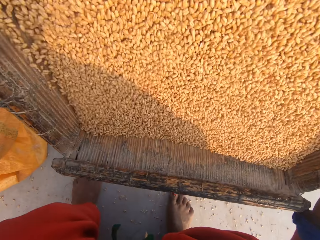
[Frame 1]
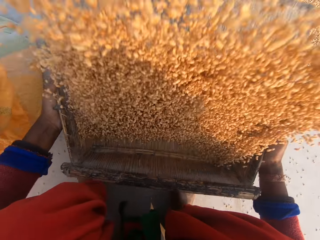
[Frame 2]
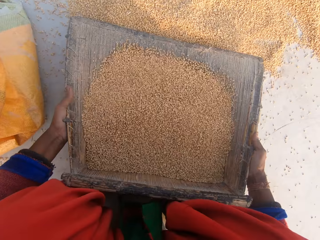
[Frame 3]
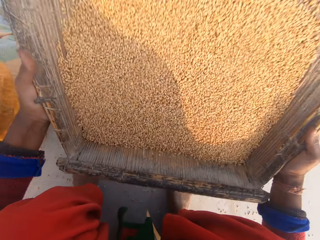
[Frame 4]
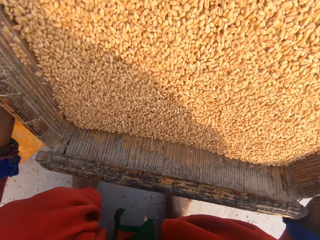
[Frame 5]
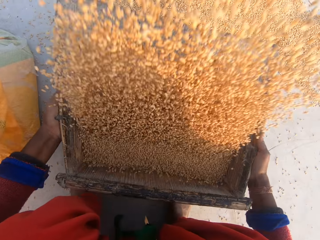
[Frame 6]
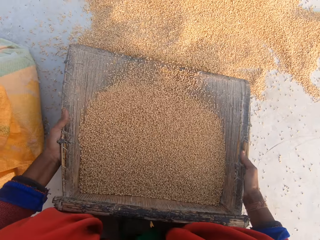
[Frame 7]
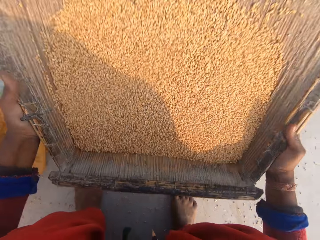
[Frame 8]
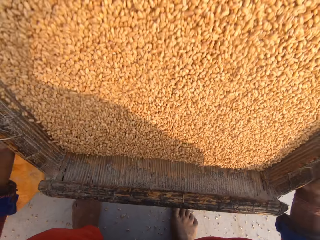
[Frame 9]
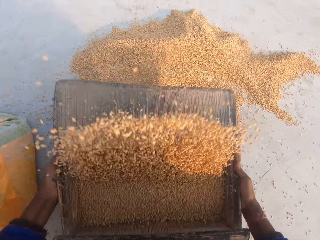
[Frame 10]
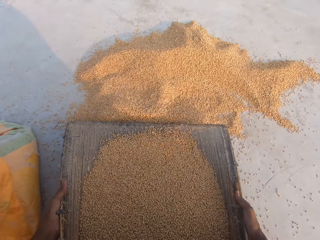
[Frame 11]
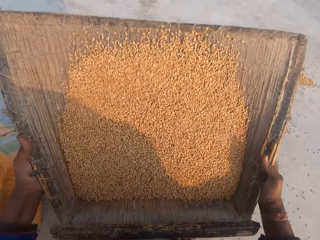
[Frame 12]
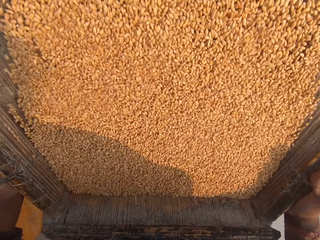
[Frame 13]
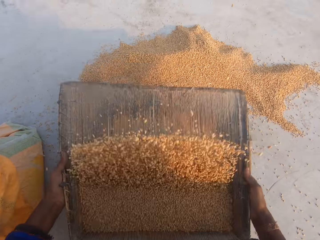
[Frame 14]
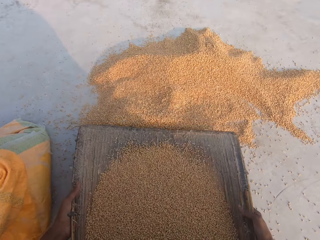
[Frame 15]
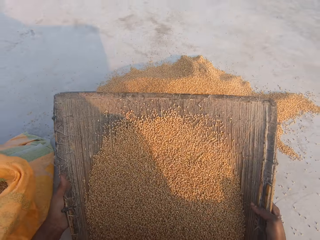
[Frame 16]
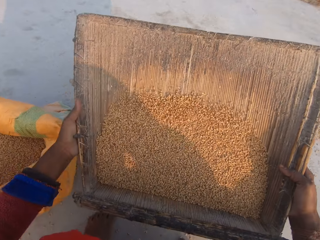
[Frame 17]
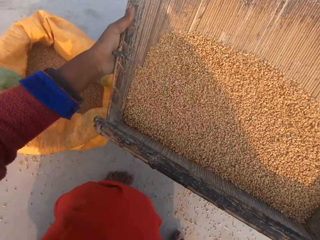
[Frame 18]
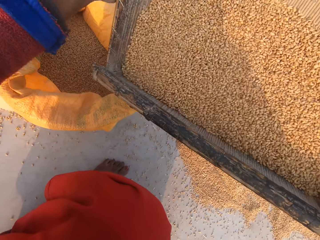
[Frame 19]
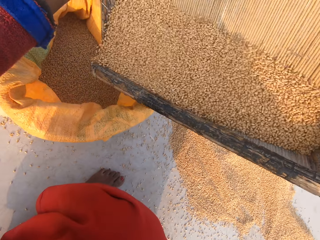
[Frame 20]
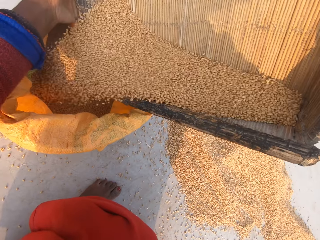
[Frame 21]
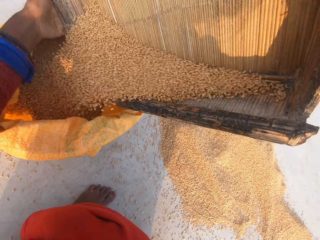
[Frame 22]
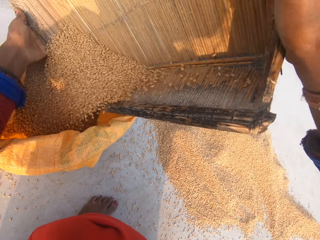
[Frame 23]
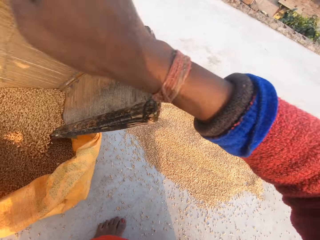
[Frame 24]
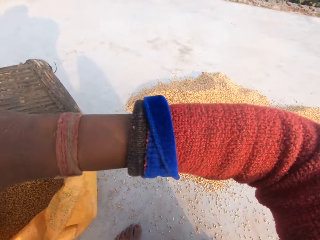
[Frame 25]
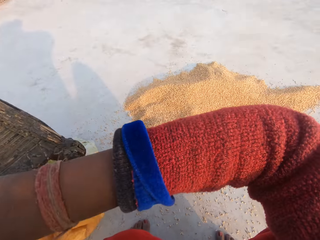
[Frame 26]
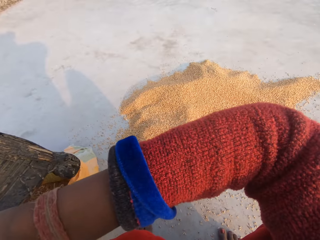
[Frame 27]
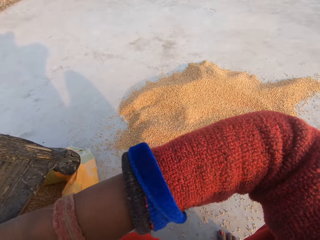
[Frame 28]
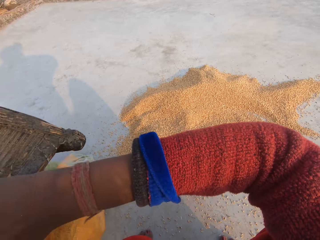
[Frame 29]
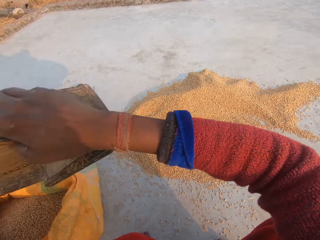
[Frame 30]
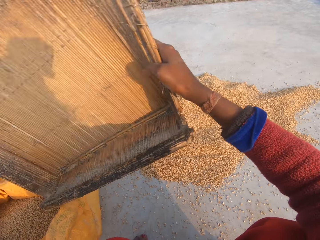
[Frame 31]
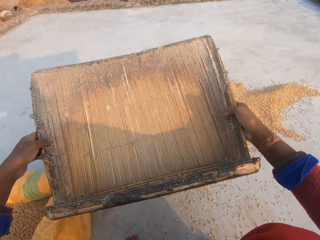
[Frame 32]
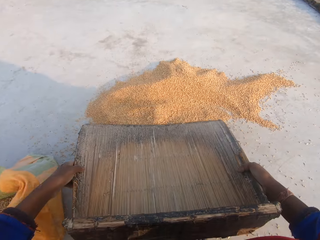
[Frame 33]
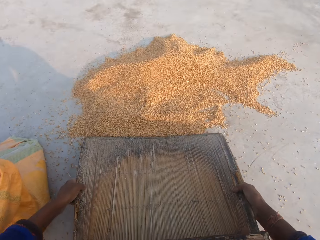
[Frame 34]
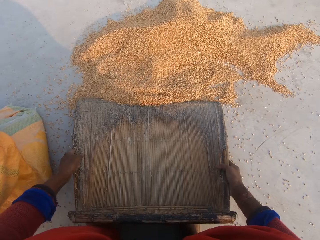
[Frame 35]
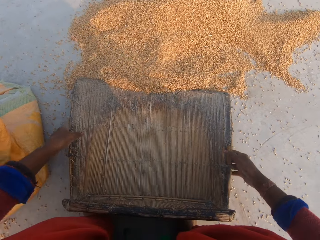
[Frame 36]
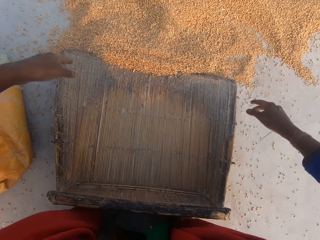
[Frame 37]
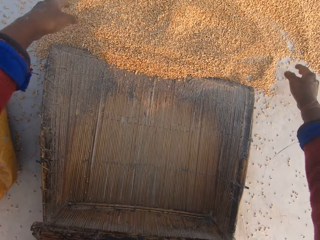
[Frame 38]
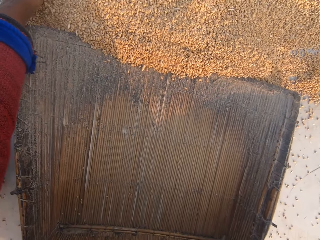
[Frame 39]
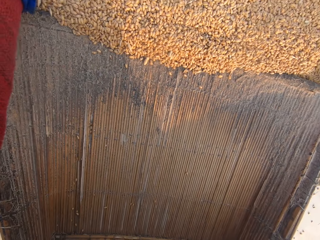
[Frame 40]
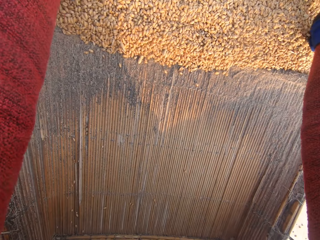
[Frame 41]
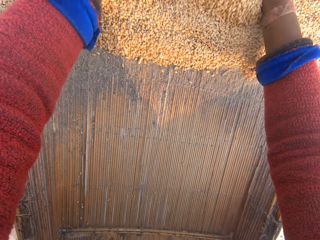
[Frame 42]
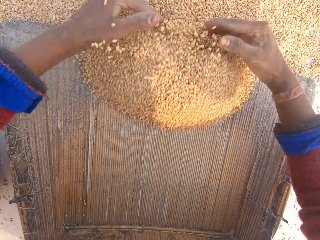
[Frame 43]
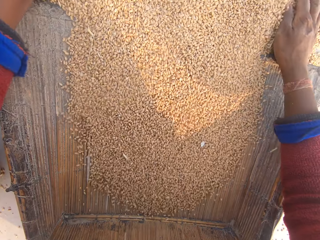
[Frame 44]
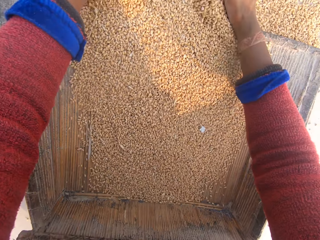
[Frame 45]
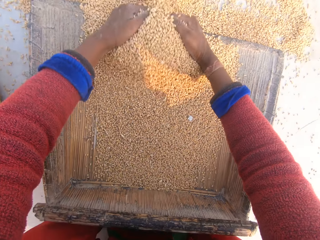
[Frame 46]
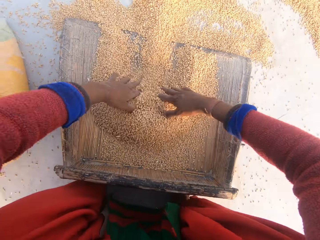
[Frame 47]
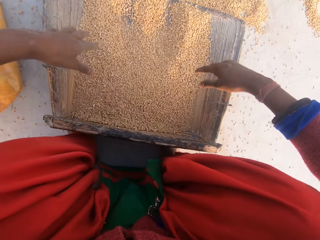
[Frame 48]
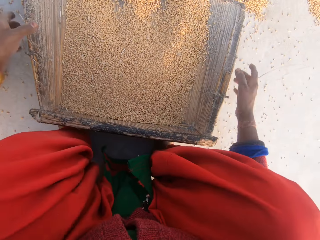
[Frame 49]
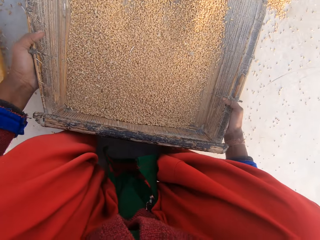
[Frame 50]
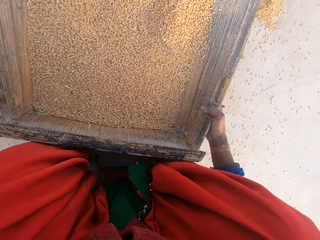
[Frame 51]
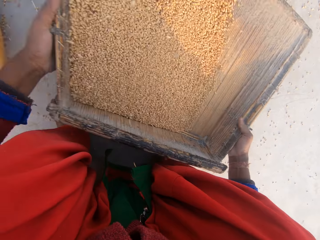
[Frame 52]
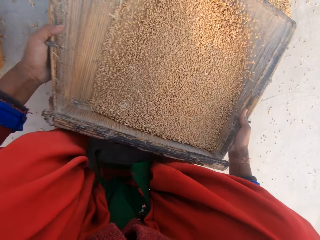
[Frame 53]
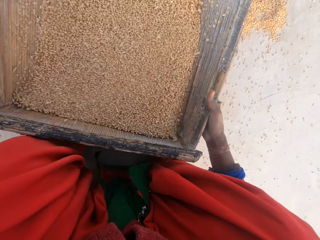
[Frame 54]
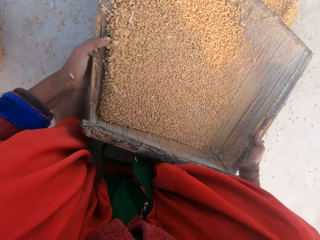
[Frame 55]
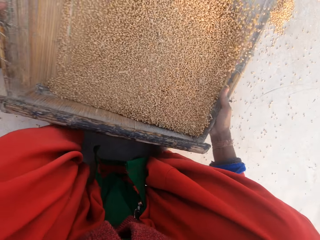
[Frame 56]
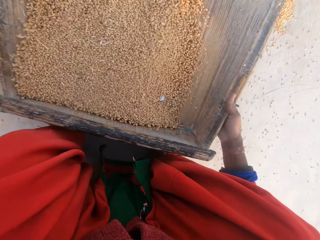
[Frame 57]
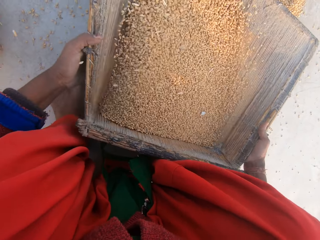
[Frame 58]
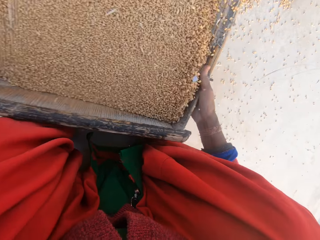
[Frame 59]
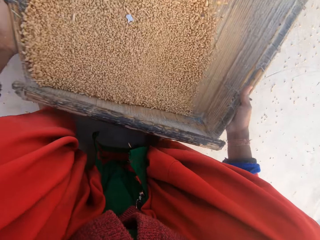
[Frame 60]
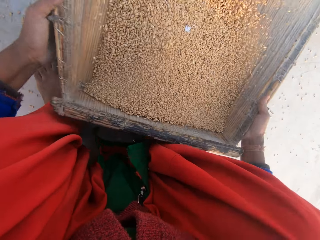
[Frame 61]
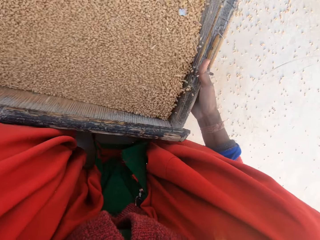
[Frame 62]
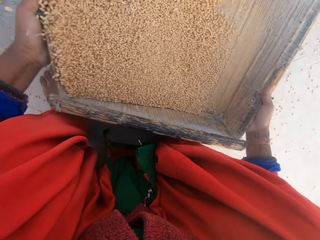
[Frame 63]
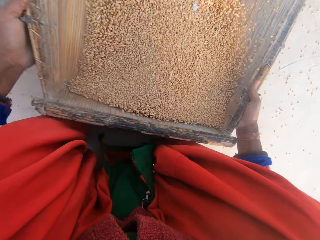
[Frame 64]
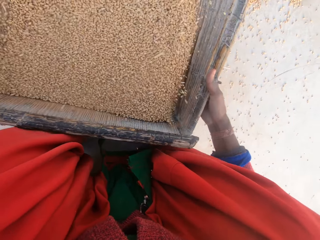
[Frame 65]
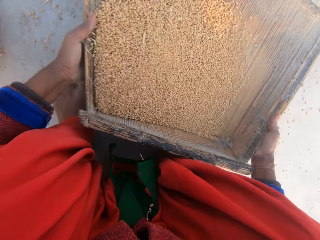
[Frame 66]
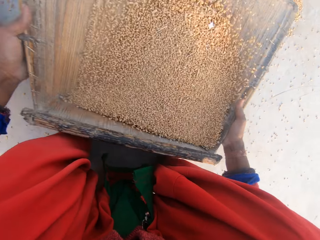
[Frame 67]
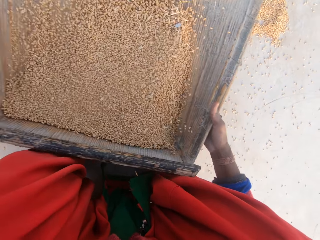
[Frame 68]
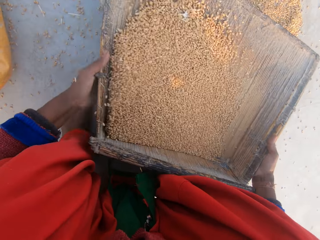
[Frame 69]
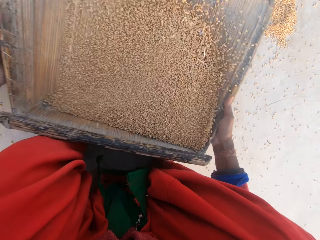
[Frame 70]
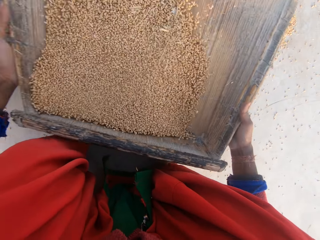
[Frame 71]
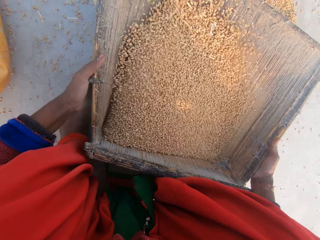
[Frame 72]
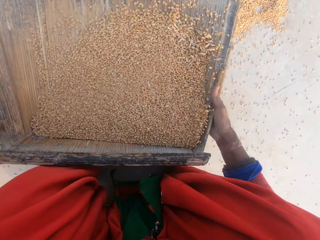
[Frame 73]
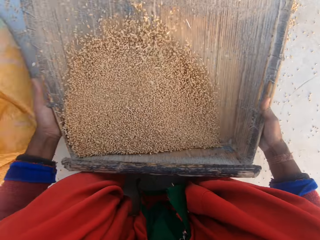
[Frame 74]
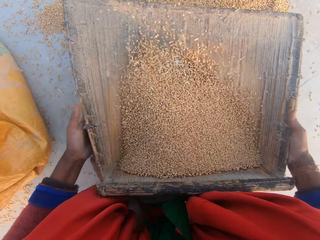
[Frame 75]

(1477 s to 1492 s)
The camera wearer pours the grain or wheat kernels in the sieve in the sack of grain. They place the sieve on the floor. They pack grain on the ground into the sieve. They pick up the sieve. They carry the sieve on the ground with both hands. They shake the grain in the sieve.

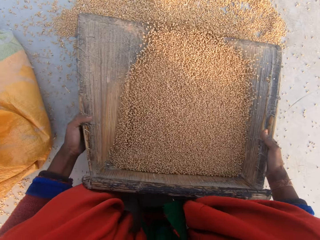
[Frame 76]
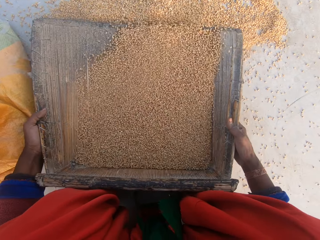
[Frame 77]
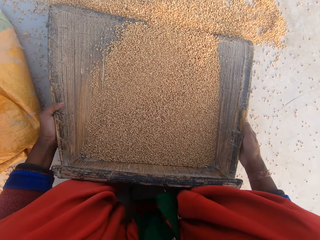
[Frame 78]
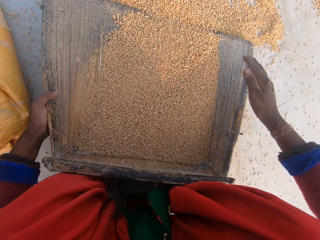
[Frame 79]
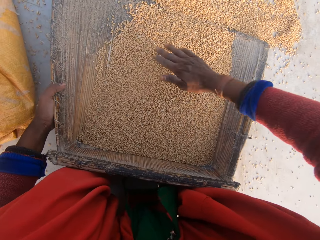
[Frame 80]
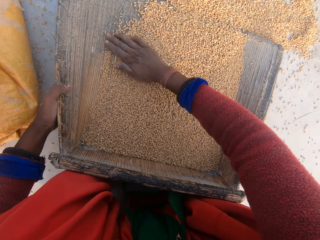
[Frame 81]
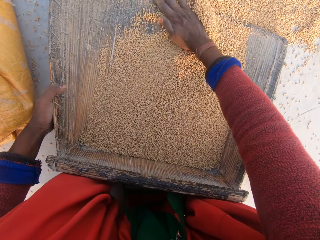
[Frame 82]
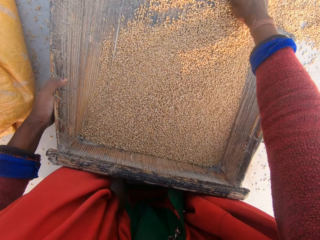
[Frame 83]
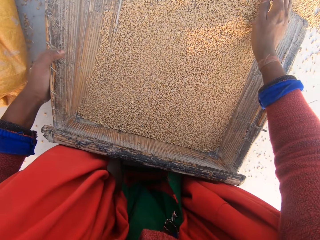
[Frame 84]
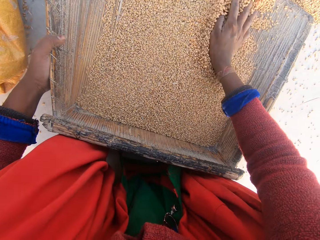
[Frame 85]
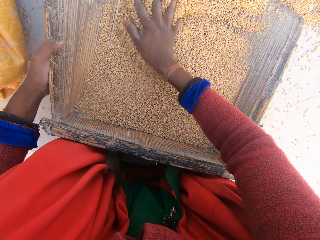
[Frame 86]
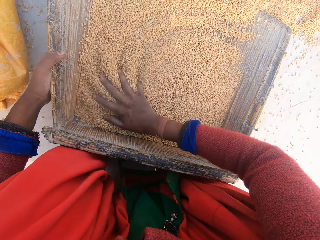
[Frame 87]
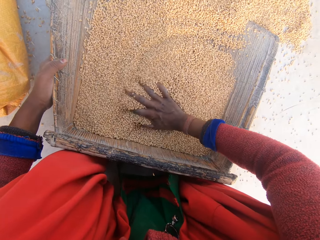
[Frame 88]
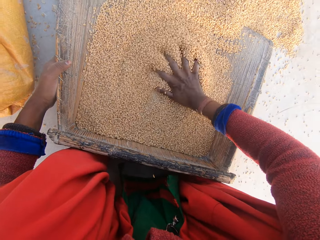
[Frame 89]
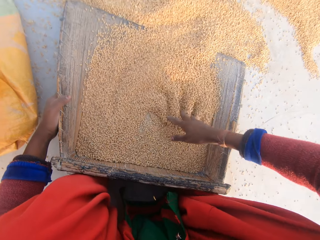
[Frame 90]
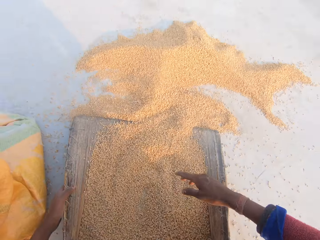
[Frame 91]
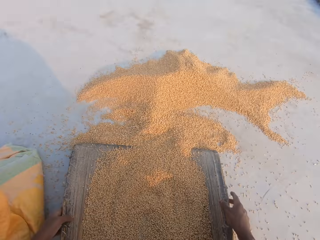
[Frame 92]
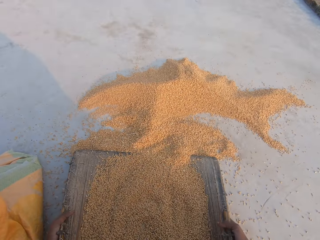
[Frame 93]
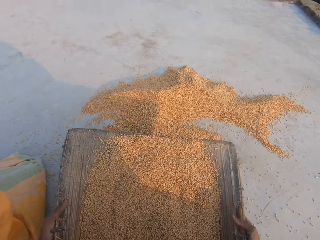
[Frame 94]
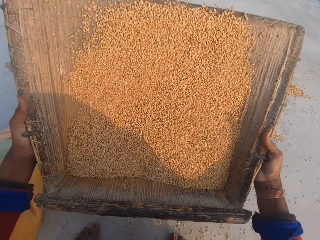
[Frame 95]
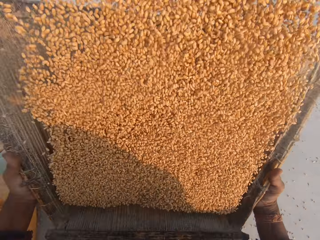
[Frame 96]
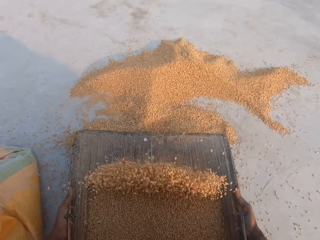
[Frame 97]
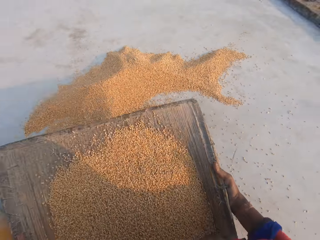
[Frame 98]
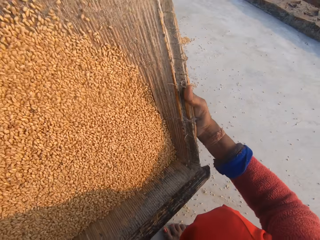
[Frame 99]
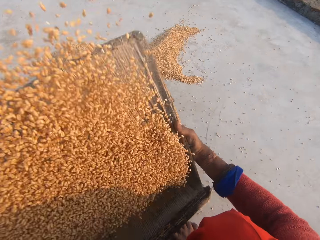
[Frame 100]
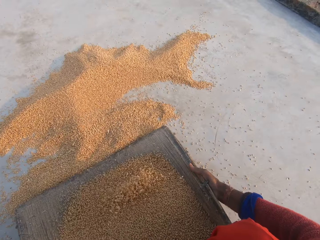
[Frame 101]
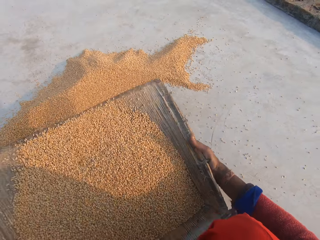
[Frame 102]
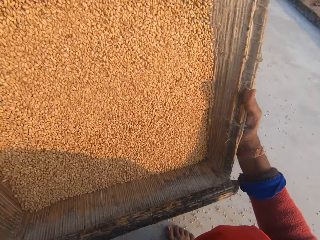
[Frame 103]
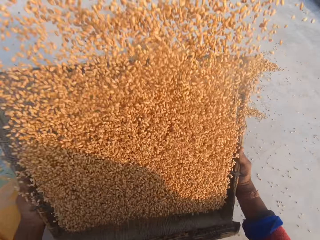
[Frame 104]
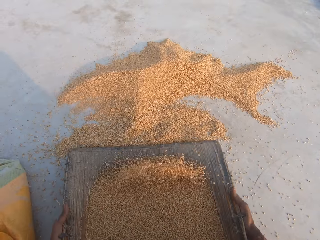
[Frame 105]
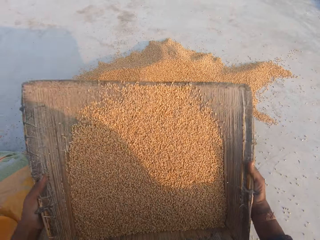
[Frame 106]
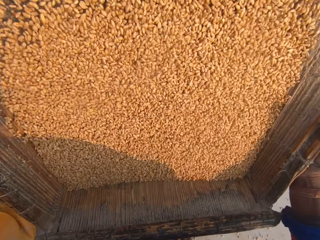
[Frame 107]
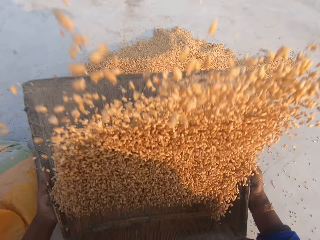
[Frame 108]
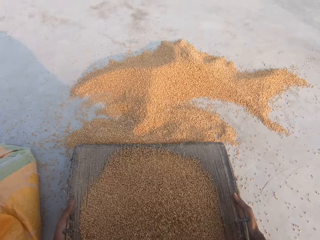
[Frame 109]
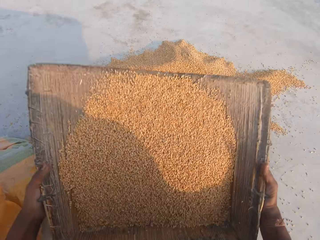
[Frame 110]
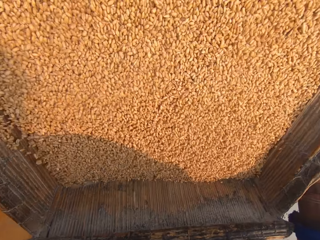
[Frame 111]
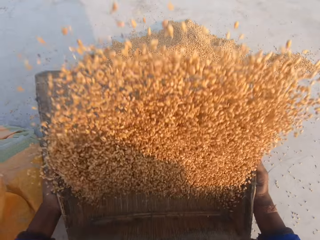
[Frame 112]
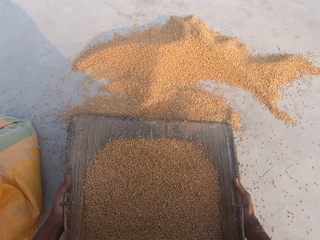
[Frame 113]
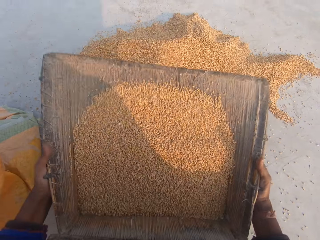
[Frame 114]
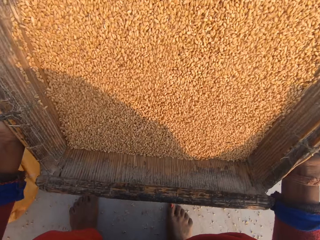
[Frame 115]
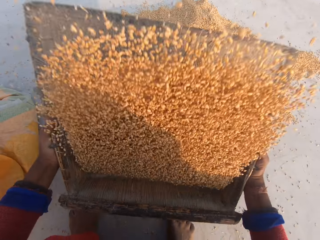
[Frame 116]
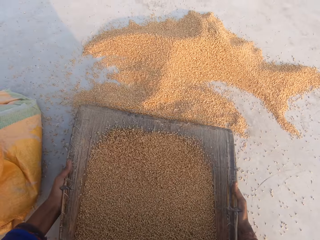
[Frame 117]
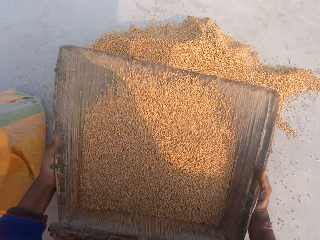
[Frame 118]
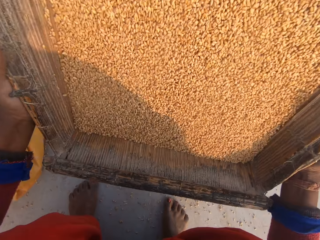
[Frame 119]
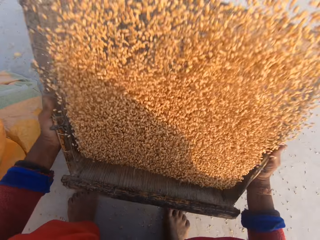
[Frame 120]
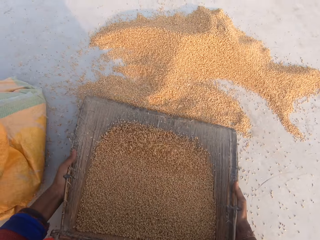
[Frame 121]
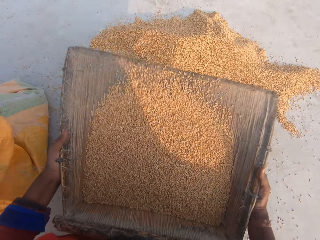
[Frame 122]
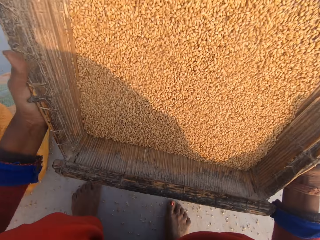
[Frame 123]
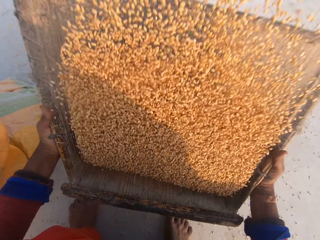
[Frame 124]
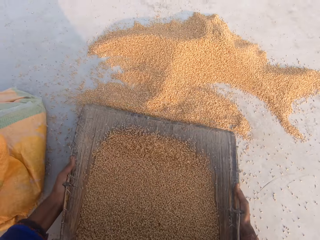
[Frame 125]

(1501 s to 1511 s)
The camera wearer drops the sieve on the floor. She holds the sieve with one hand. She spreads the wheat kernels. She stirs the grain in the sieve with her right hand. She holds the sieve with both hands. She winnows the wheat kernels. She shakes the grain in the sieve.
